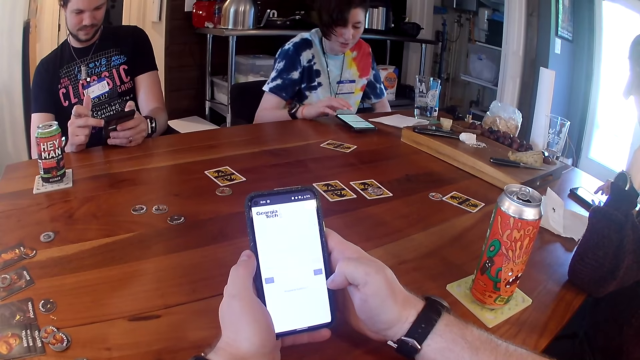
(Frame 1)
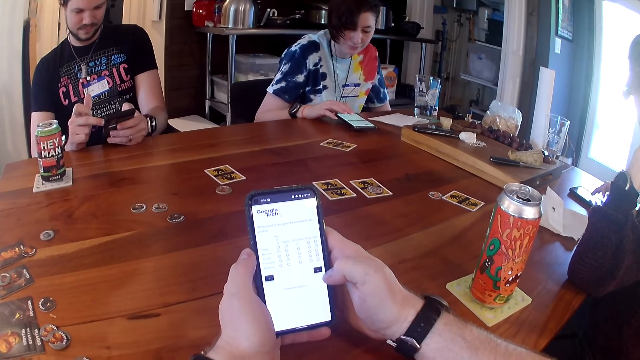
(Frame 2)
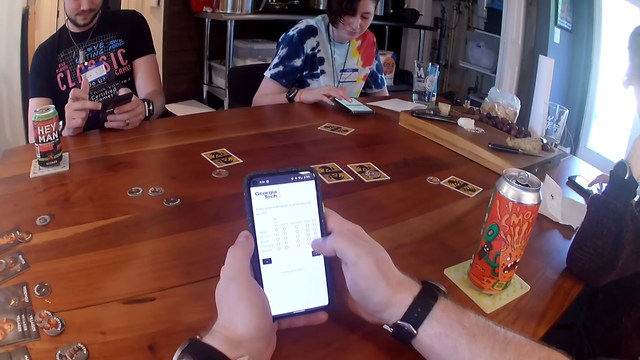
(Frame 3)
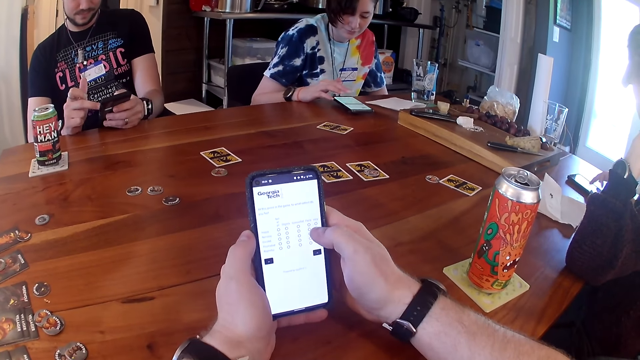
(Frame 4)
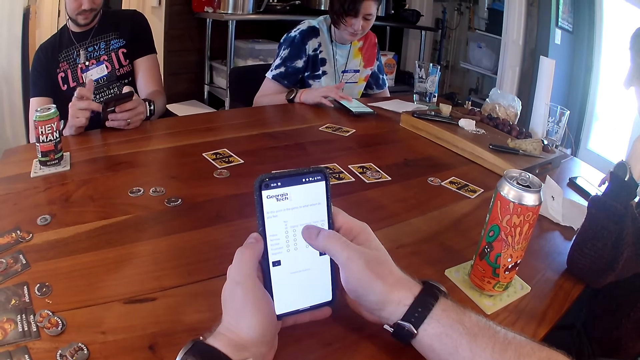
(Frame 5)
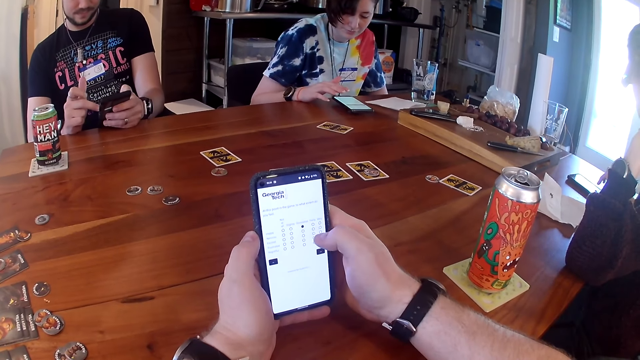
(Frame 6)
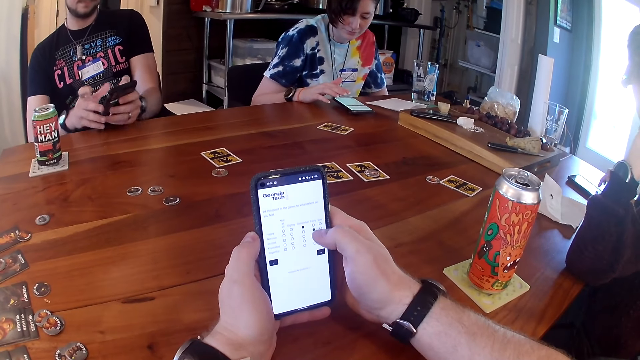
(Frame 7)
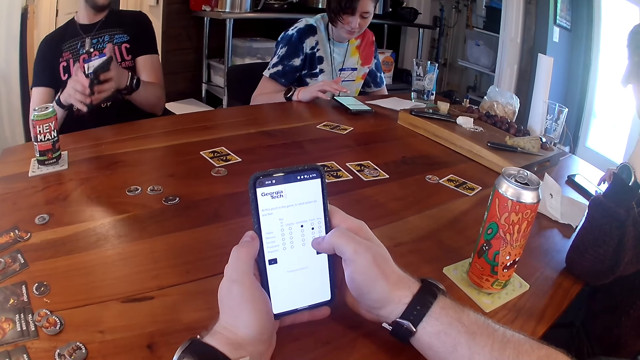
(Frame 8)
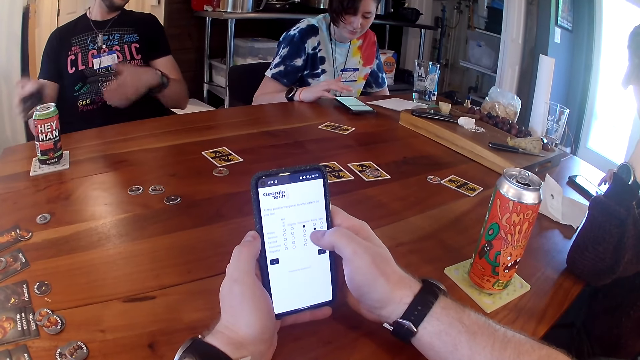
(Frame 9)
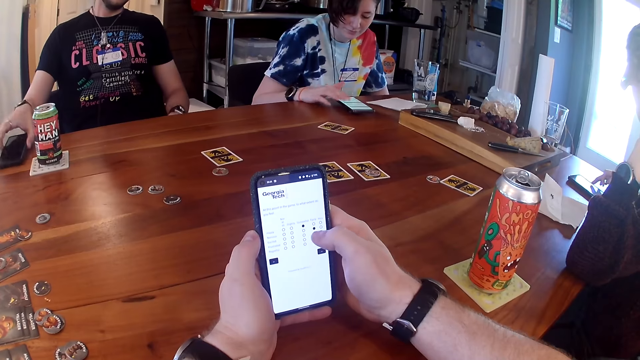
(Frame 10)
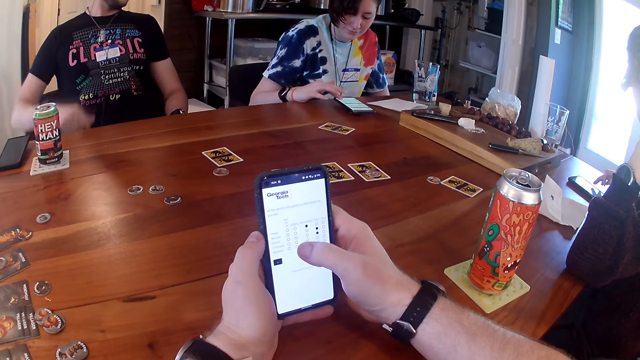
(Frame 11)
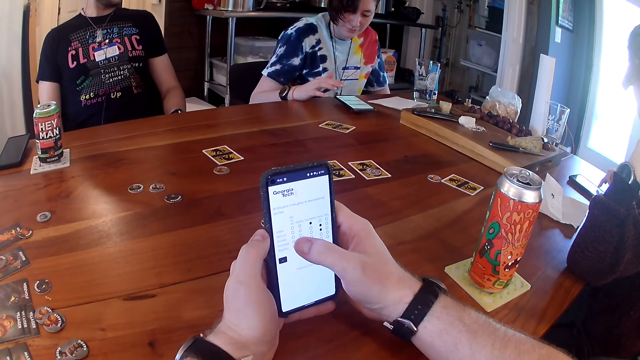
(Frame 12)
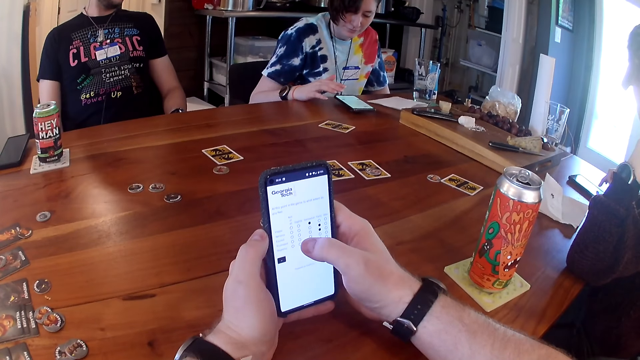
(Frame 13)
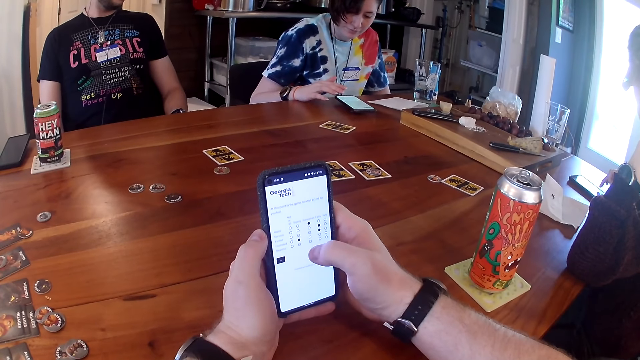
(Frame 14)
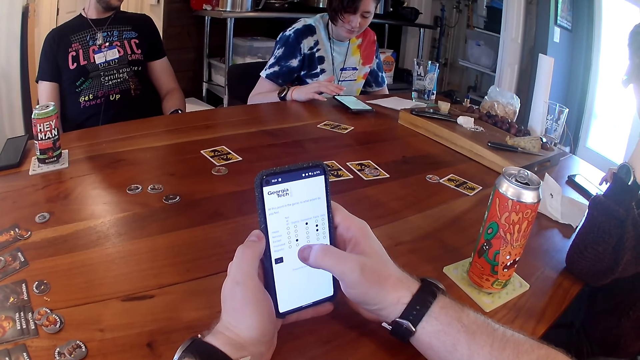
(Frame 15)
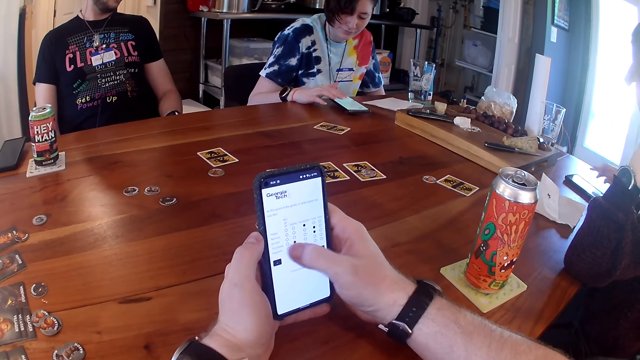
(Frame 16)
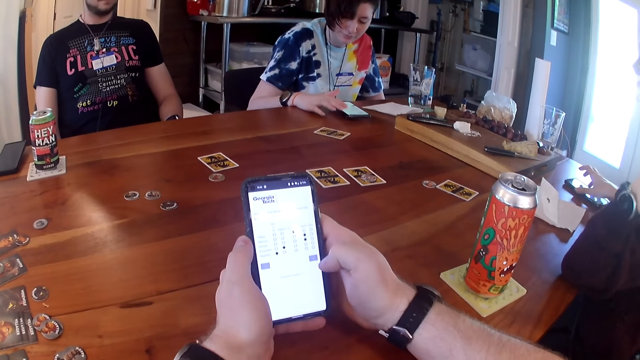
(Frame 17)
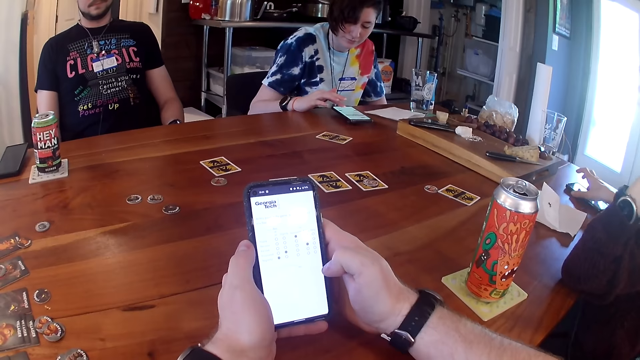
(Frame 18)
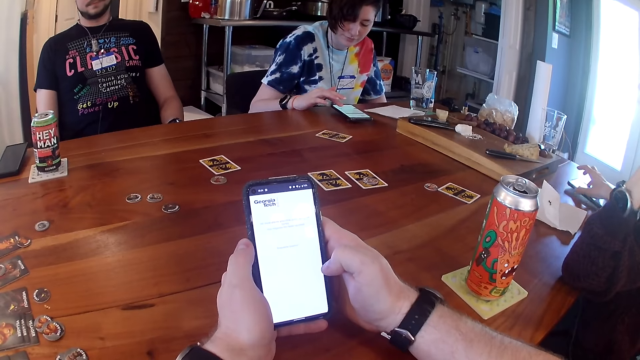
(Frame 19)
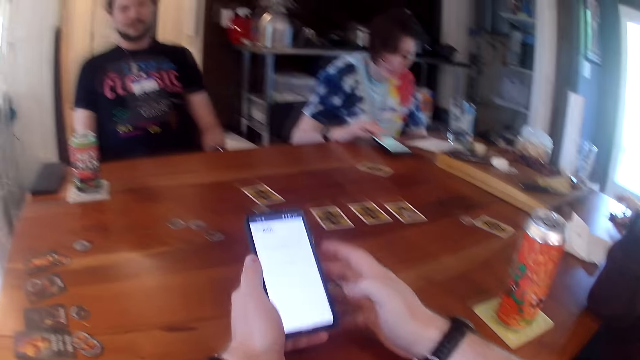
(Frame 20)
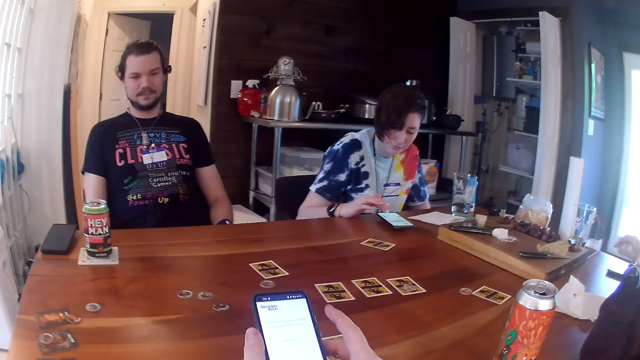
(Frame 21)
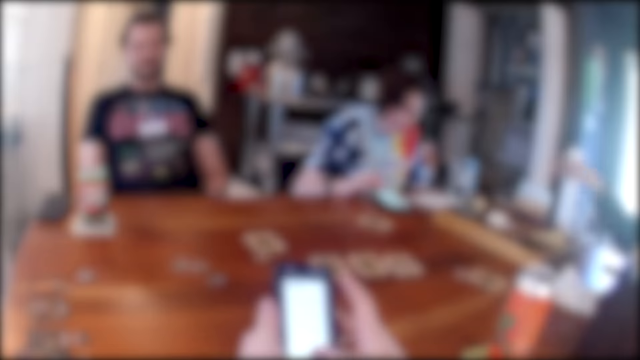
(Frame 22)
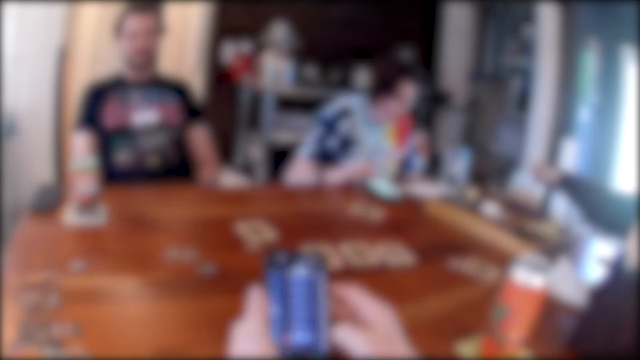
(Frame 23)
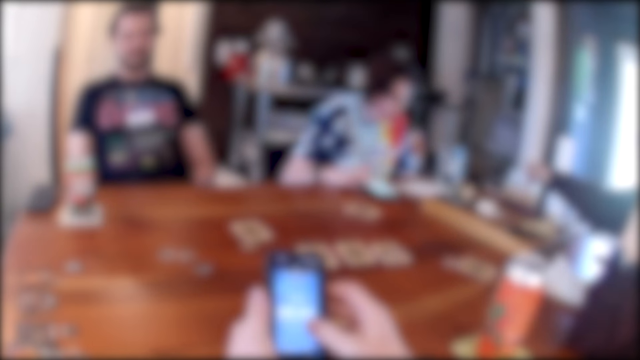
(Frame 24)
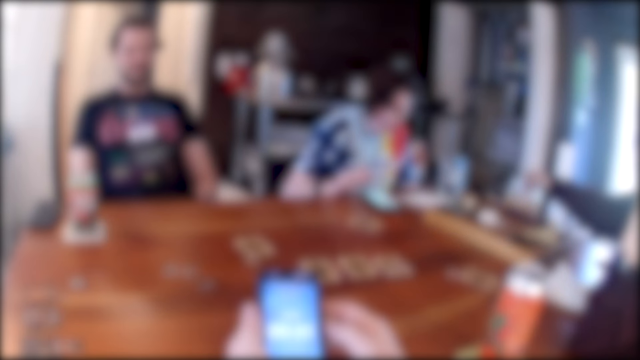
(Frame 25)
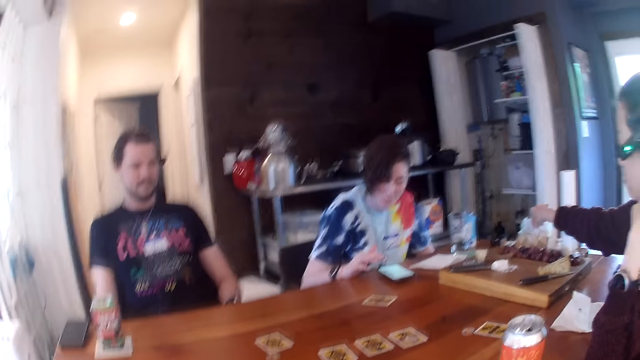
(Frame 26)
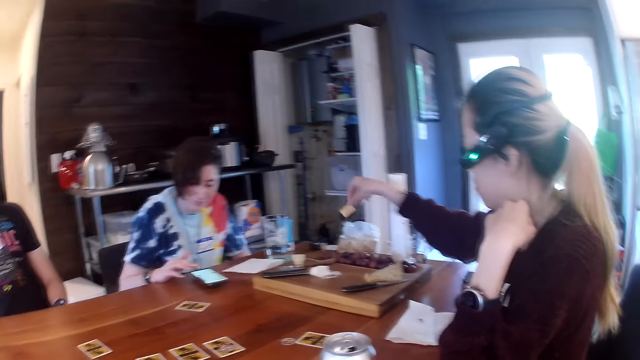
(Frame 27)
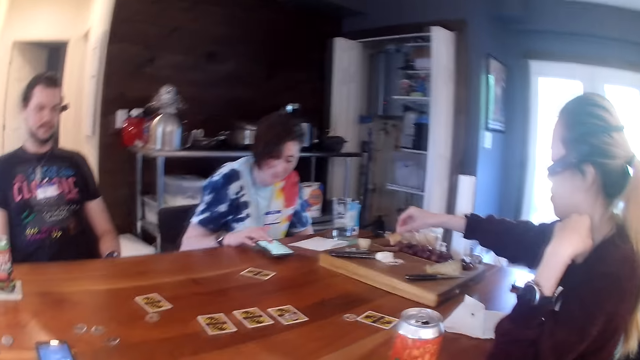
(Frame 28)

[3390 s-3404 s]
A woman operates the phone with her right hand. A man places the black phone in his right hand on the table. Another woman picks up the phone on the table with her right hand. The second woman places the phone in her right hand on the table. The second woman picks up a biscuit with her right hand from a bag of biscuits on the table.

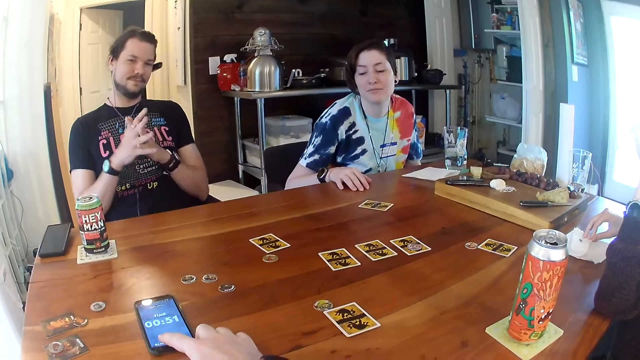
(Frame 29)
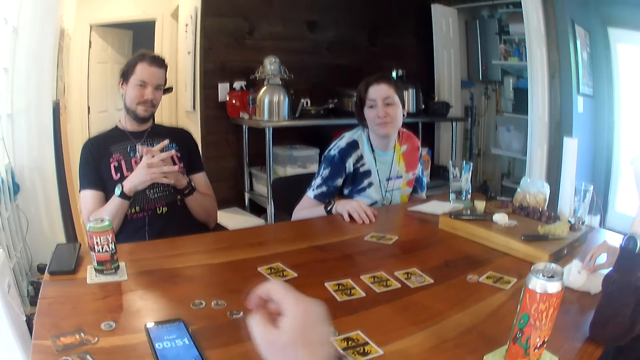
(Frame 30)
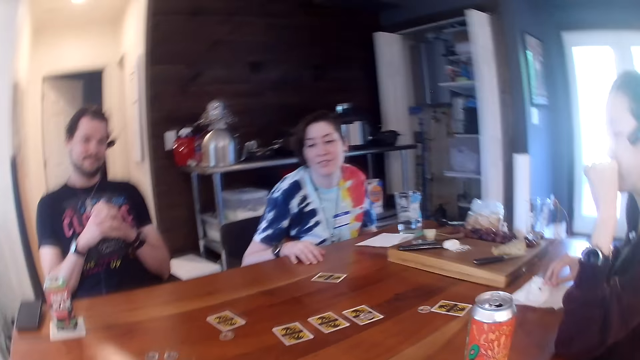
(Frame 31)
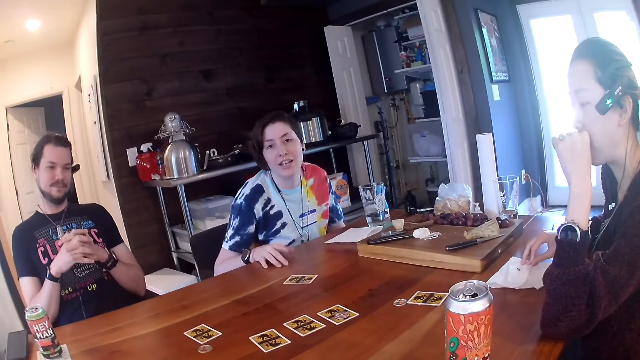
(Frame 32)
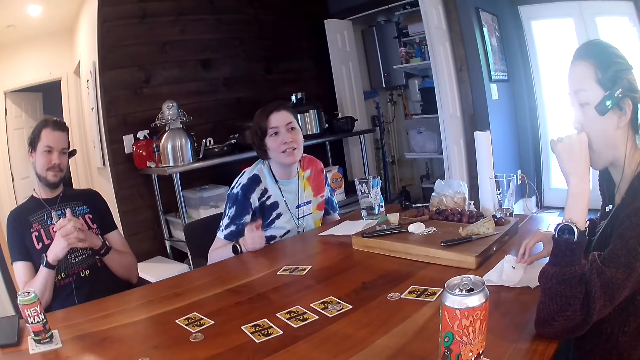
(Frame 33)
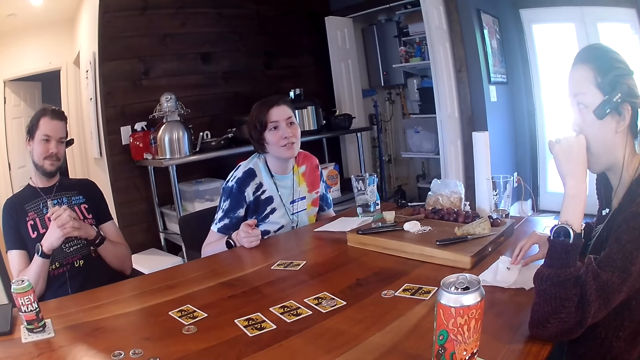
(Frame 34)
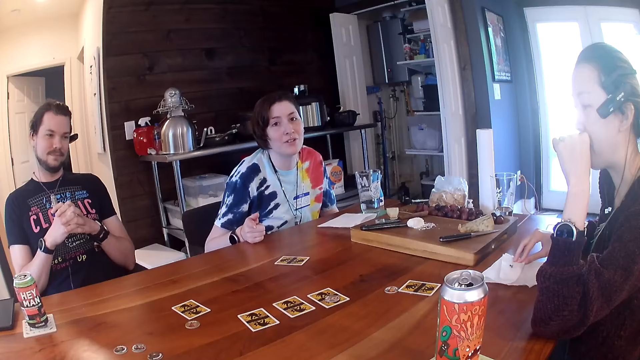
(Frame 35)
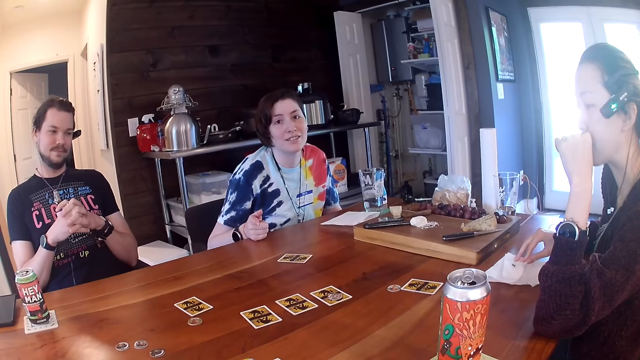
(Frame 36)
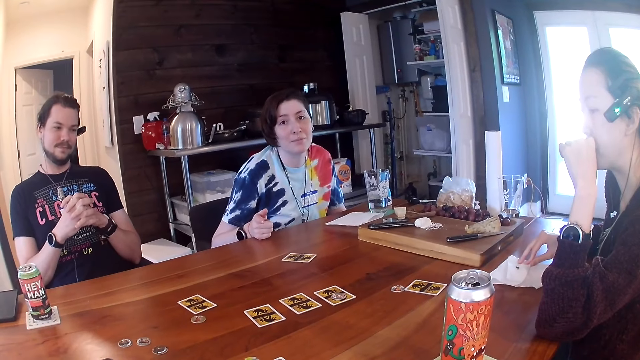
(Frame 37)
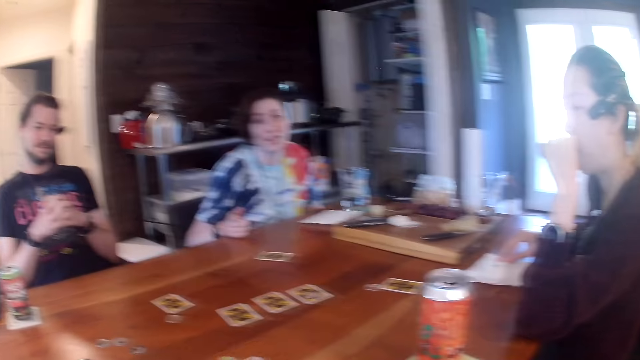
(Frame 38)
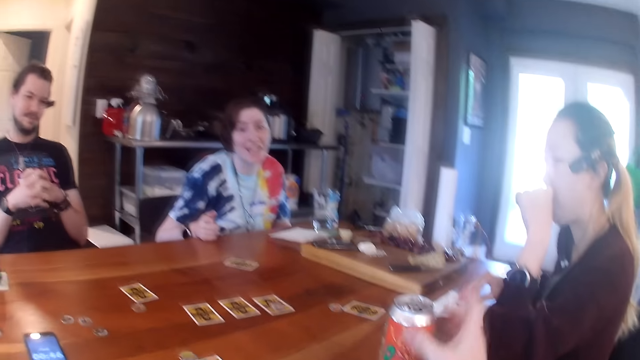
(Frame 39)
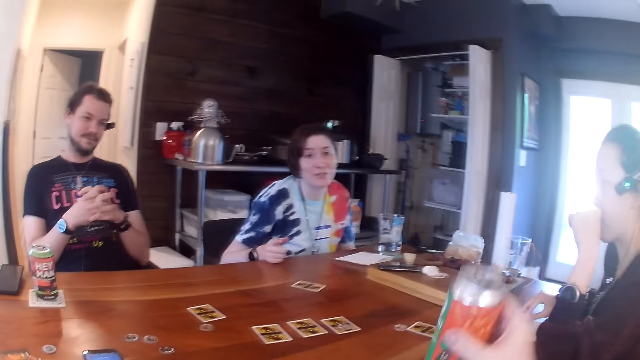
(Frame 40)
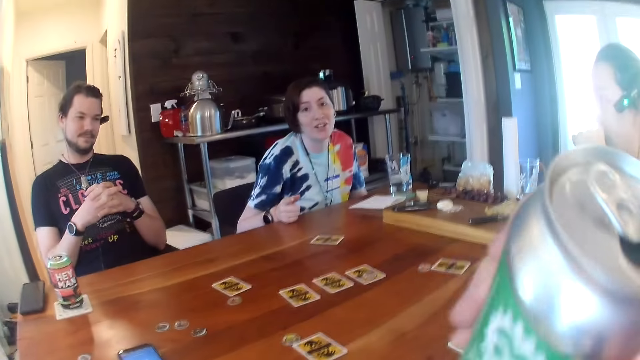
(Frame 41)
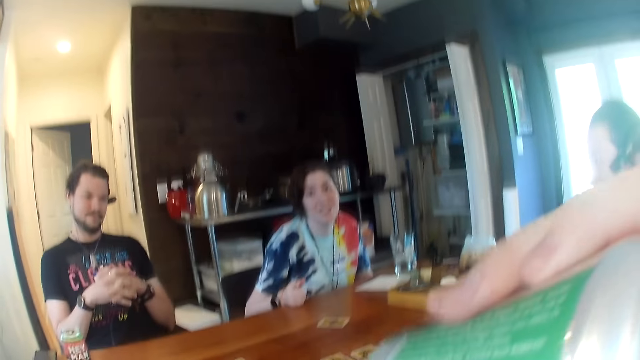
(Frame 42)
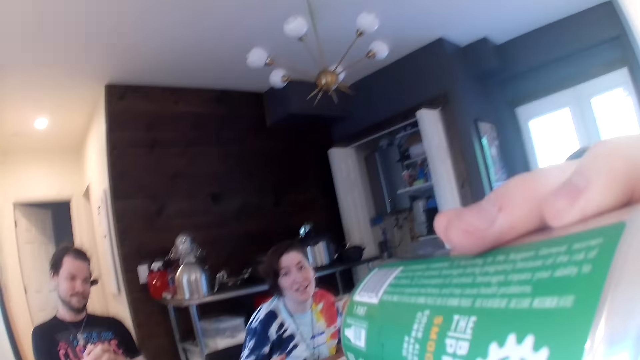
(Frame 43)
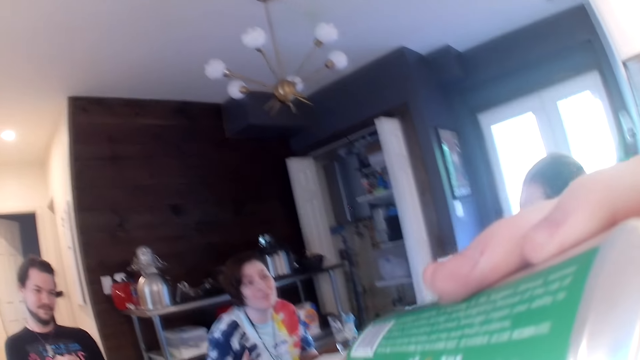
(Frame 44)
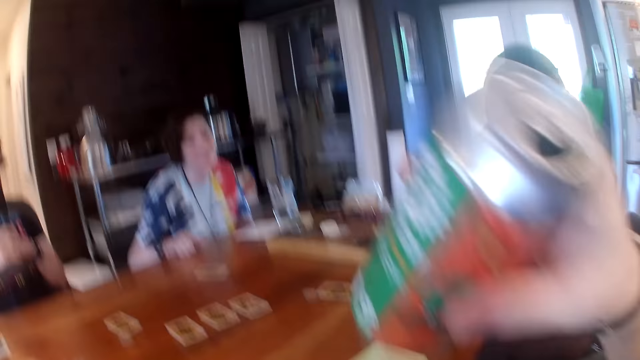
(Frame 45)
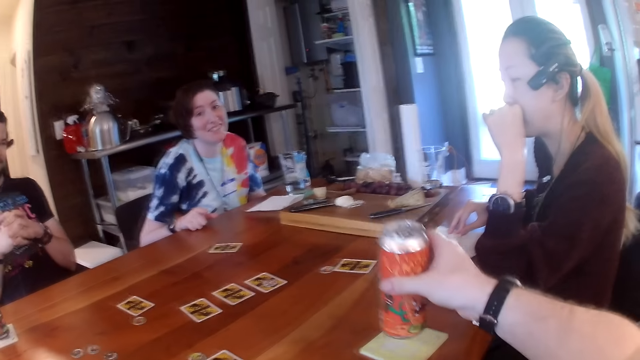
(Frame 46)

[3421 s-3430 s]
The camera wearer operates the blue phone with his right hand. A woman converses. The camera wearer picks the can of soda from the coaster on the table with his right hand. He drinks from the can of soda in his right hand.
